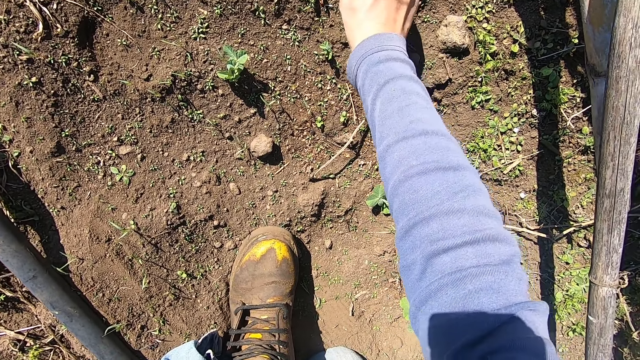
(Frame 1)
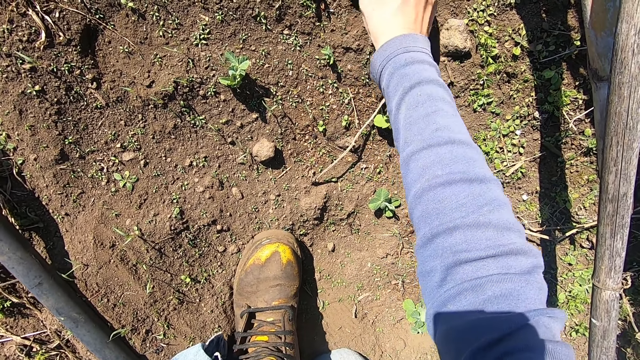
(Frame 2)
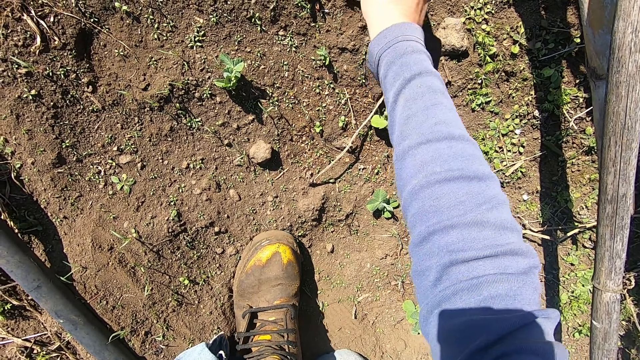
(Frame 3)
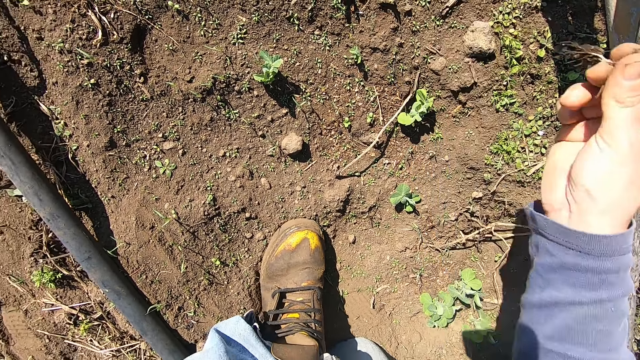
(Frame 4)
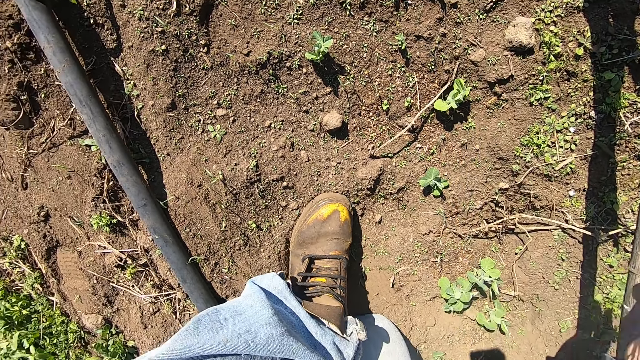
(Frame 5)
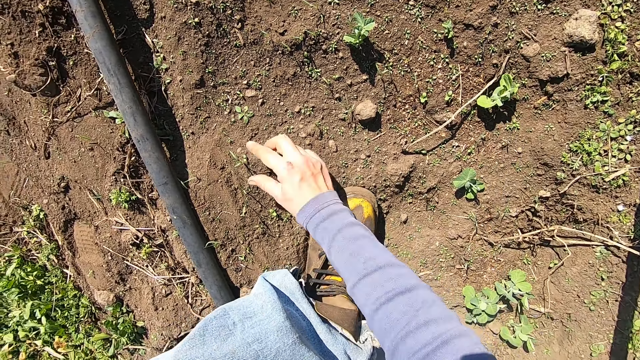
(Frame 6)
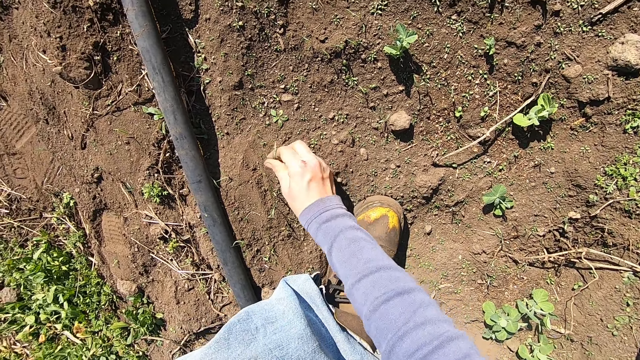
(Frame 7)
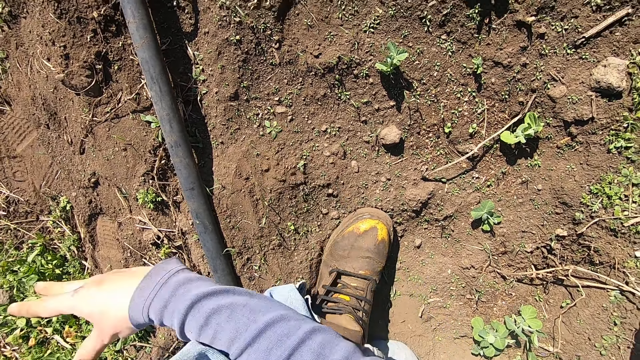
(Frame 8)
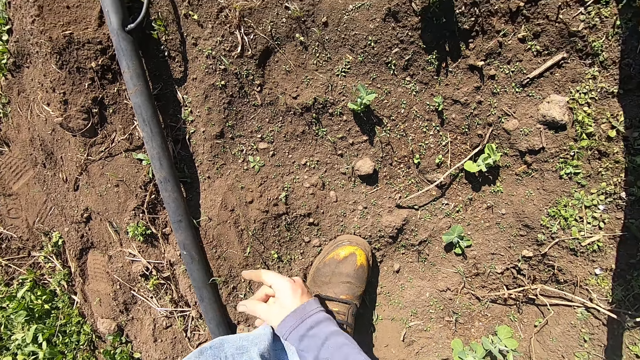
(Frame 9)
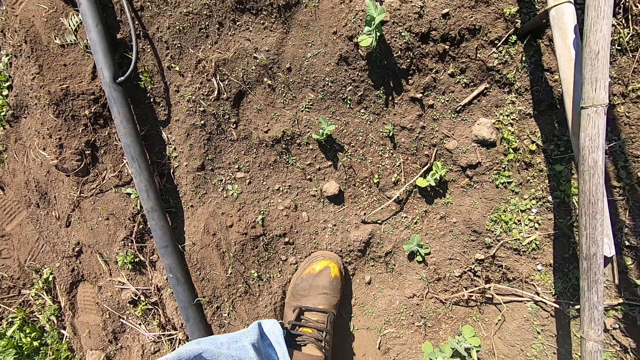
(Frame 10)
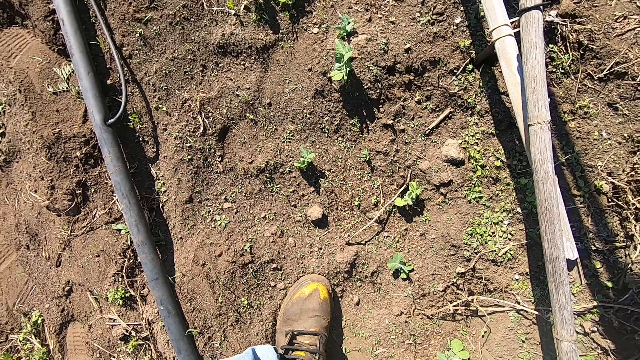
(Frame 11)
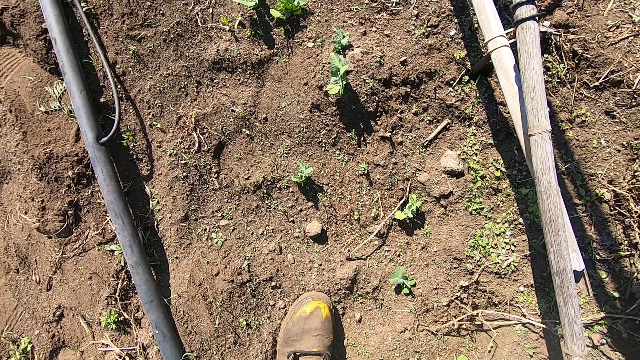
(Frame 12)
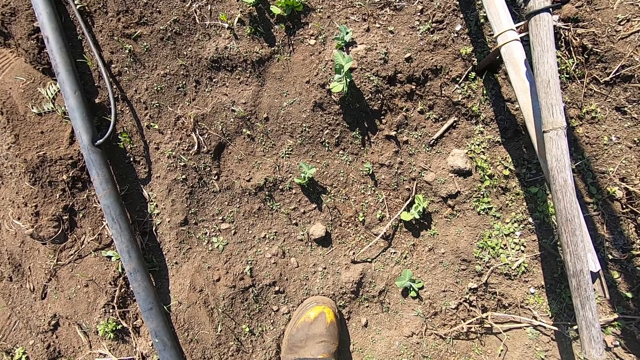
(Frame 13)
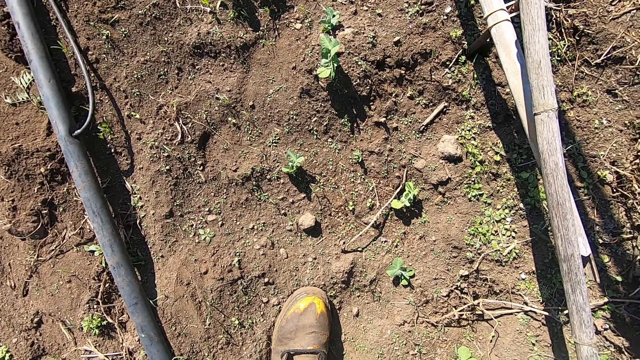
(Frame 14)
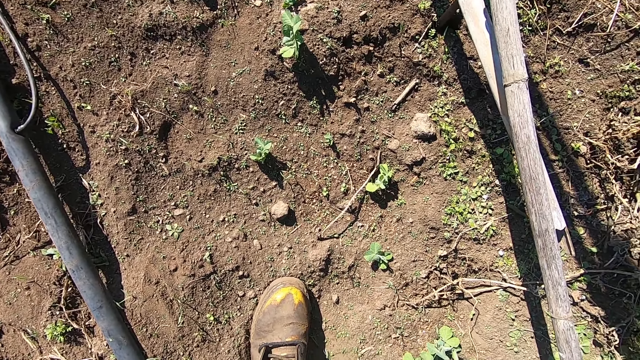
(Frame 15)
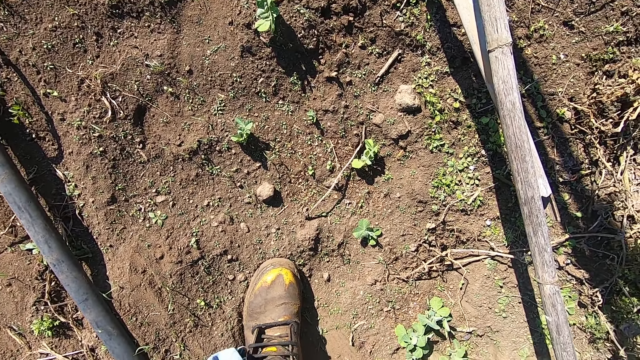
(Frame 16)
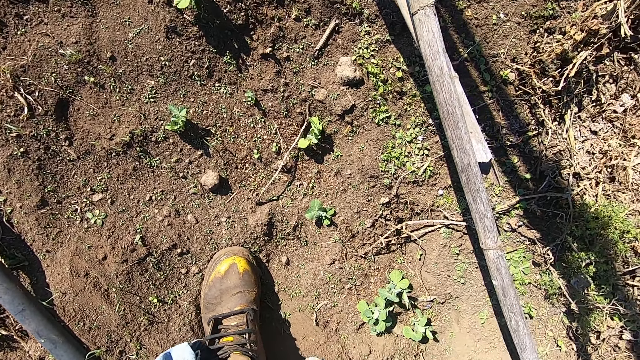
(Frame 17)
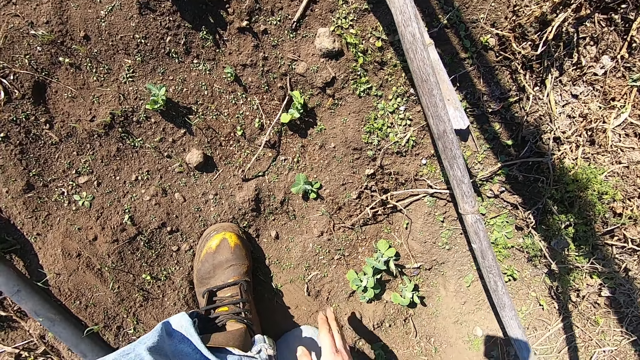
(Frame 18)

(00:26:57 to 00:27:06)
The camera wearer throws away the weed. He uproots a weed on the ground with his right hand. He throws away the weed.

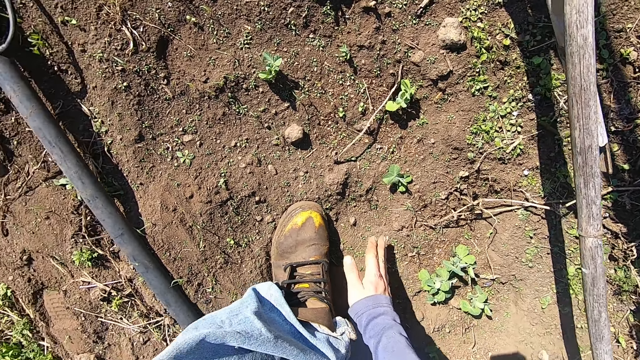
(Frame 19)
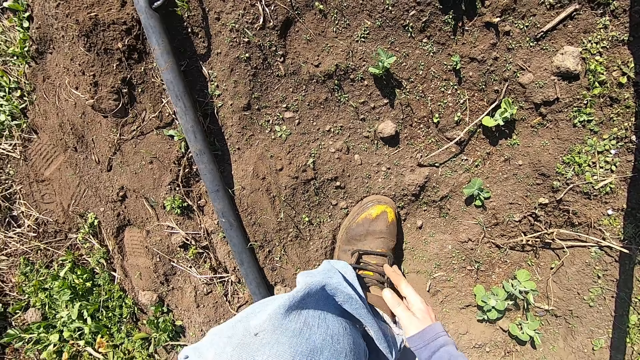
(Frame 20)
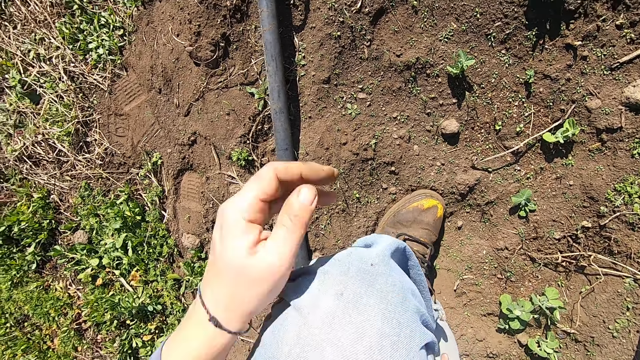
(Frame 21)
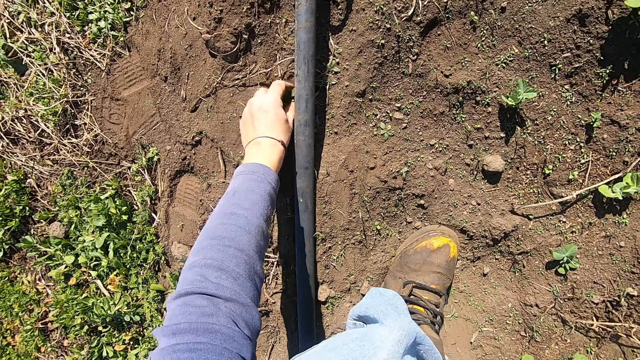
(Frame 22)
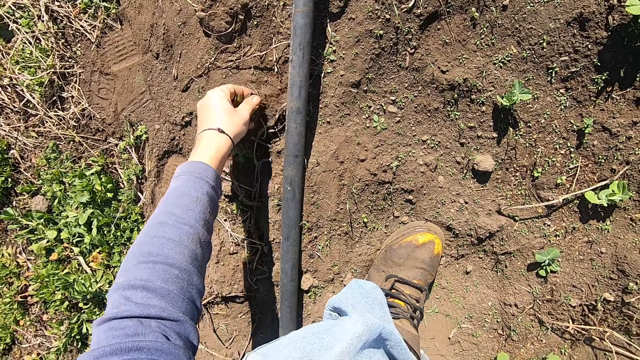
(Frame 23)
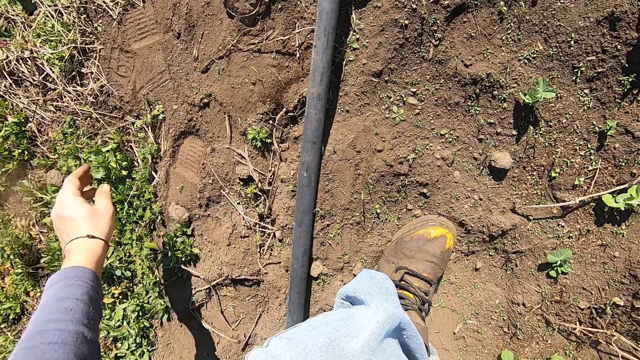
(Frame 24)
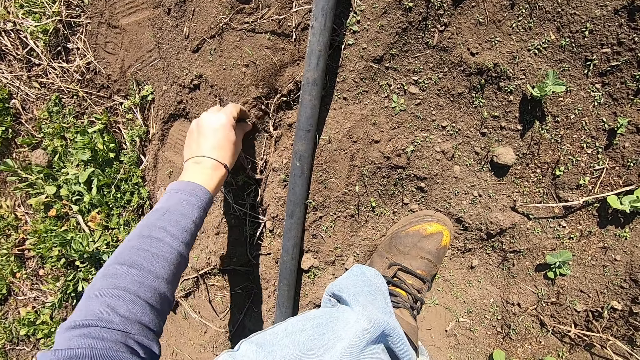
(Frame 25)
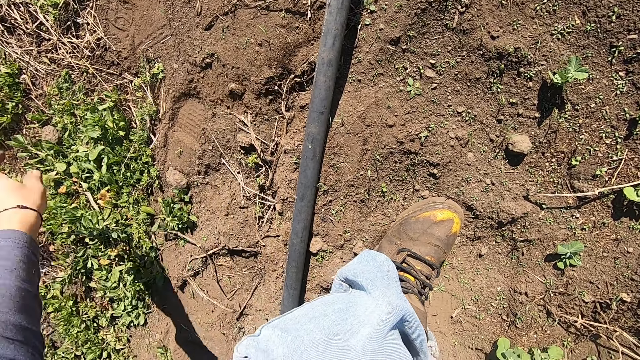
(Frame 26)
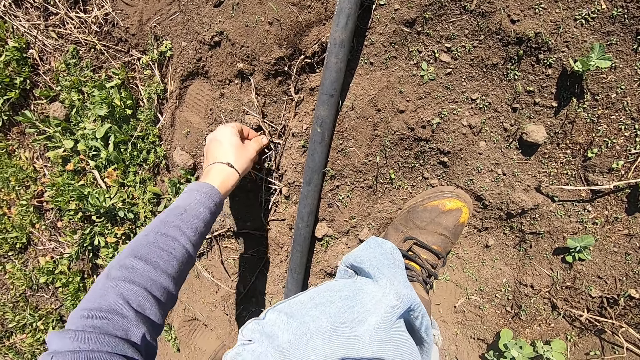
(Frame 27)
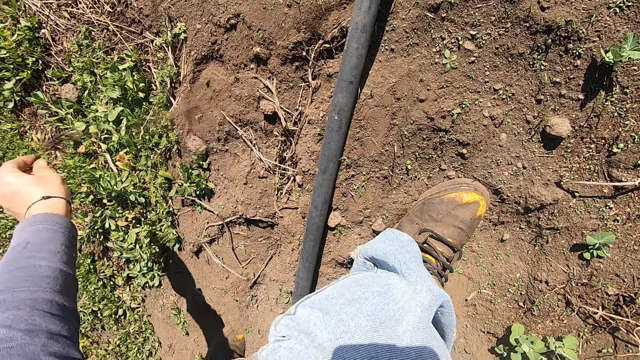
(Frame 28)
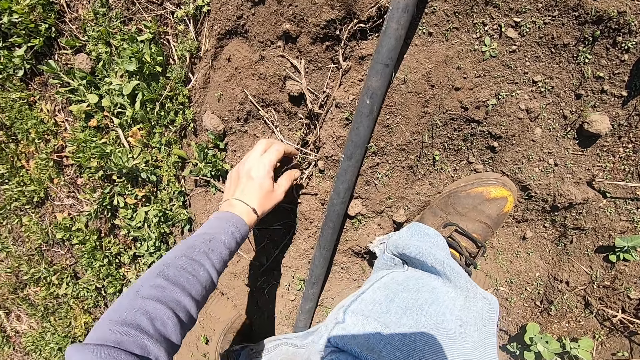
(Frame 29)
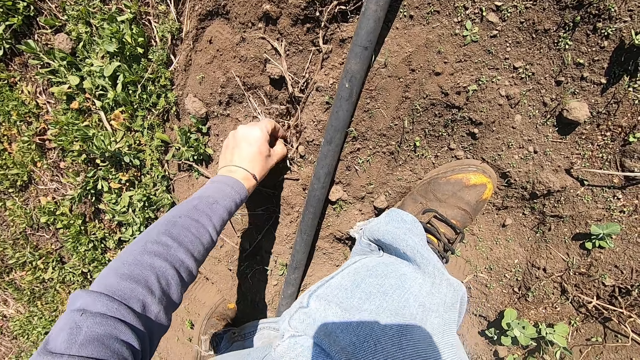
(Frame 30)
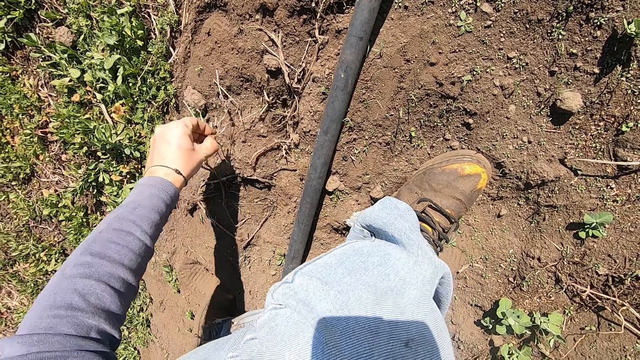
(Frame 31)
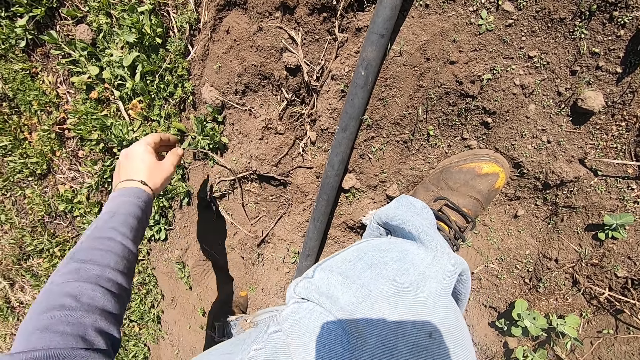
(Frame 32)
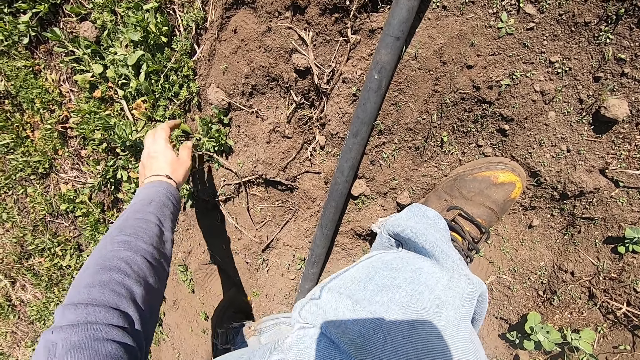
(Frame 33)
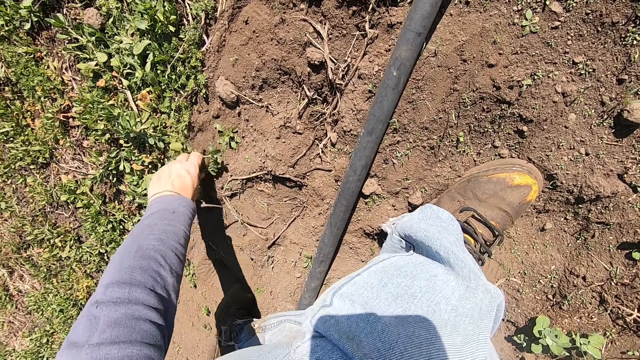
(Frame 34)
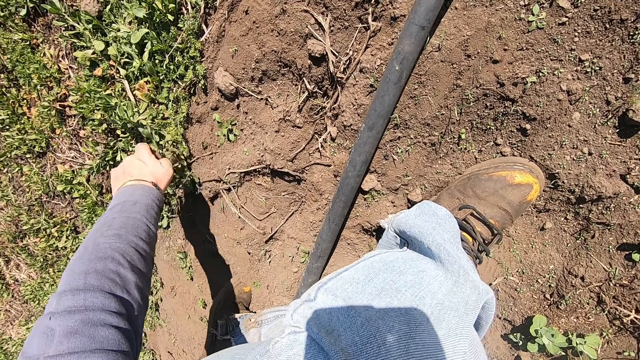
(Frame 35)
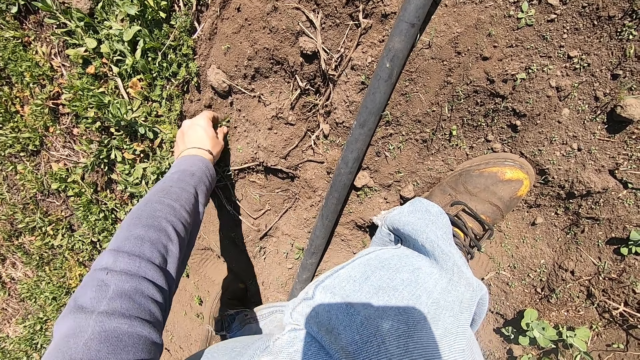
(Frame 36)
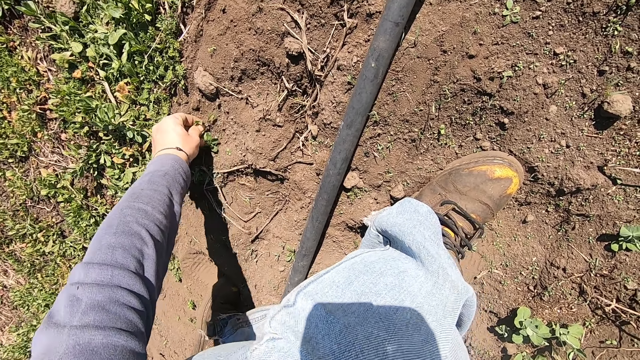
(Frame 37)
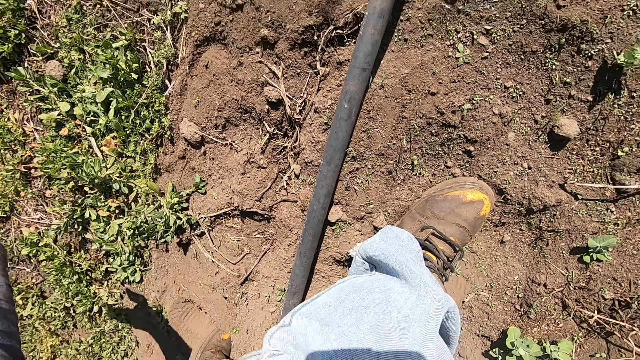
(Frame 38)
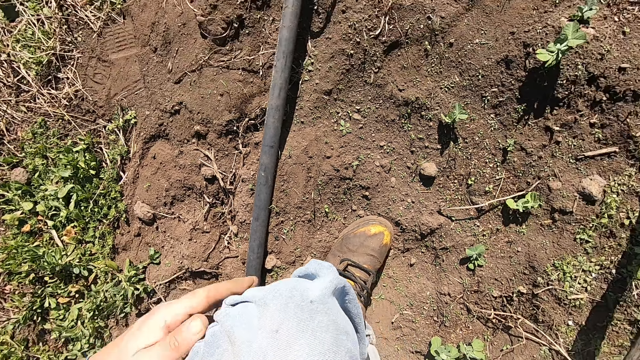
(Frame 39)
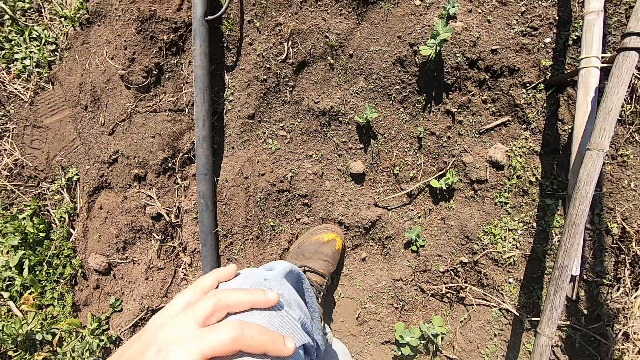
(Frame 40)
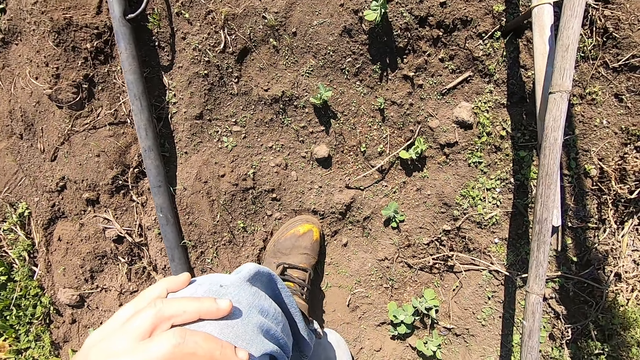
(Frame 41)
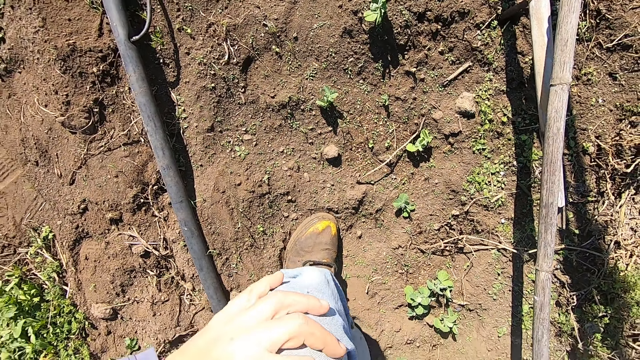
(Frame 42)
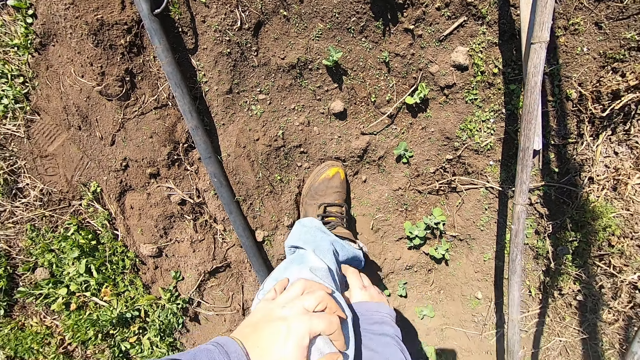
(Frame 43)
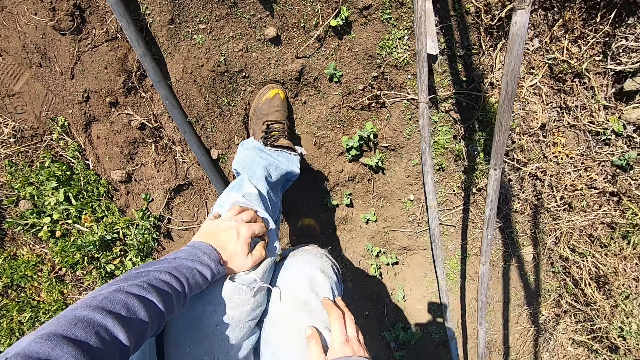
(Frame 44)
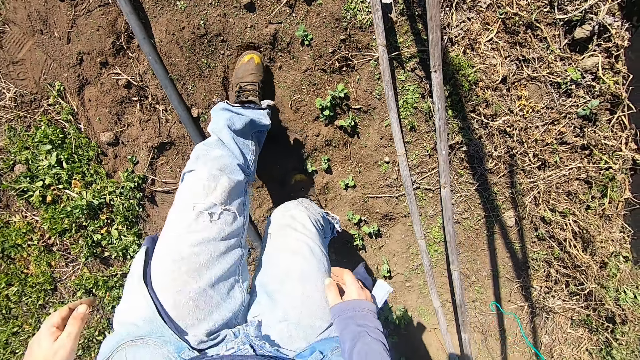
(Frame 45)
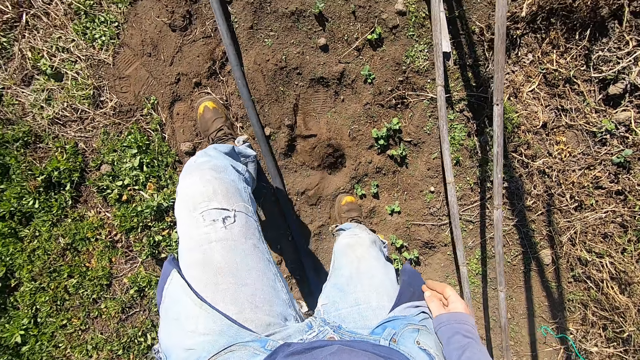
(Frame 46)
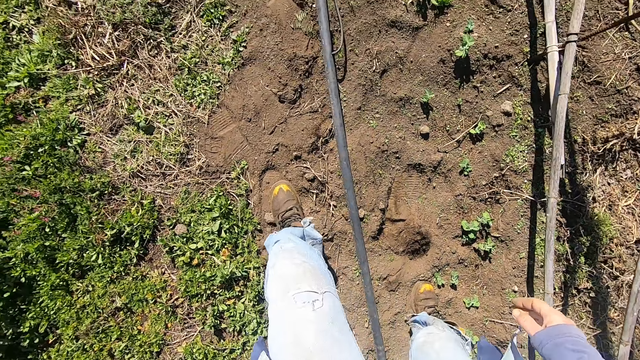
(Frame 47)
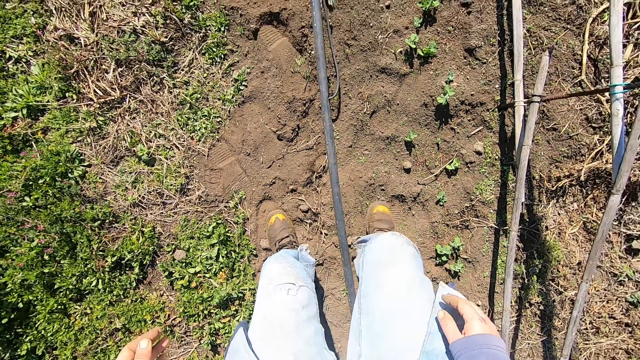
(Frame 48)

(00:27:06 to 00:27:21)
The camera wearer uproots a weed on the ground with his left hand and throws away the weed. He uproots a weed on the ground with his left hand and throws away the weed. He uproots a weed on the ground with his left hand and throws away the weed. He uproots a weed on the ground with his left hand and throws away the weed. He uproots a weed on the ground with his left hand and throws away the weed. He places his left hand on his left knee. He holds his knee. He stands up and moves forward.
